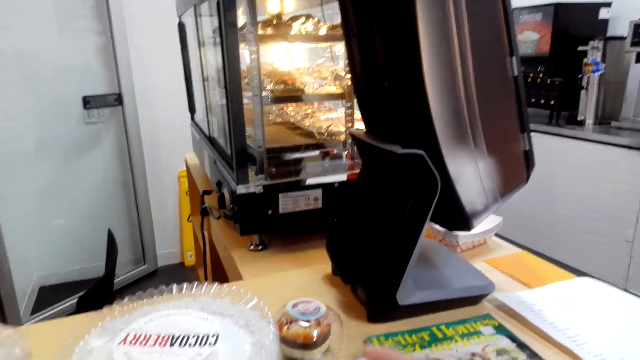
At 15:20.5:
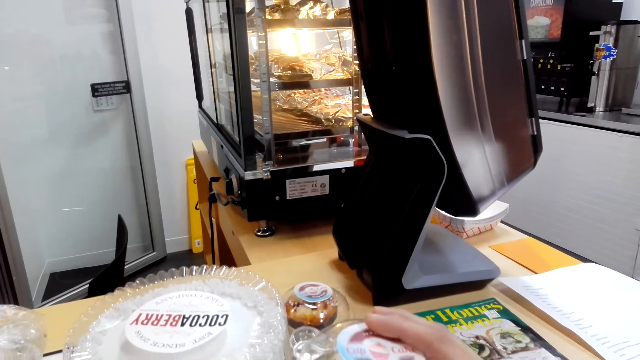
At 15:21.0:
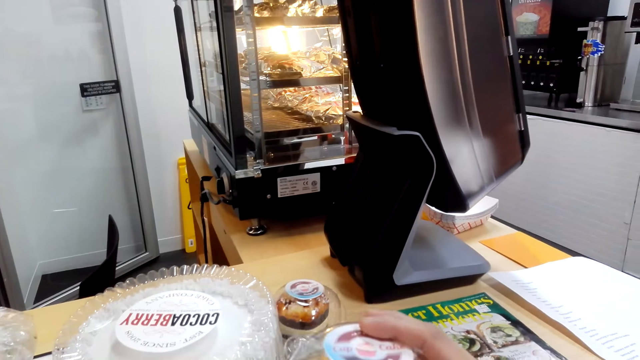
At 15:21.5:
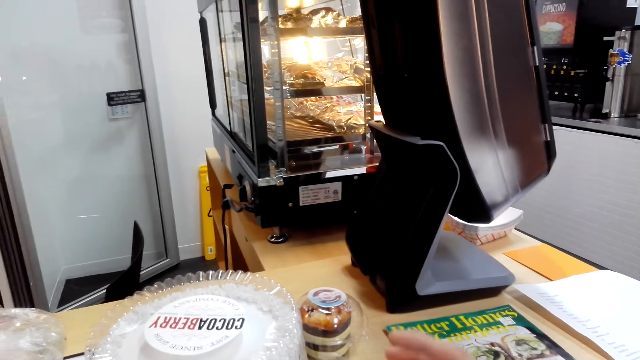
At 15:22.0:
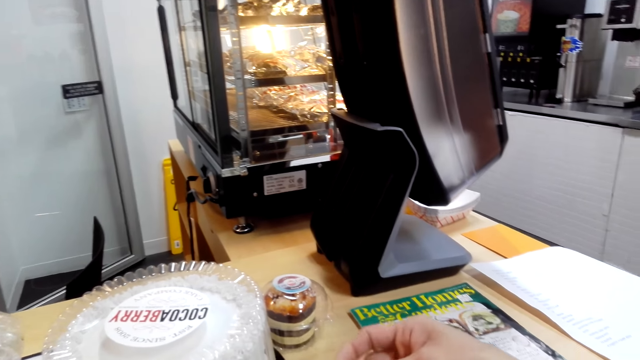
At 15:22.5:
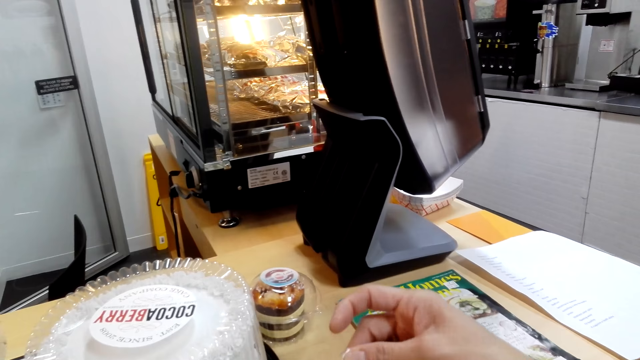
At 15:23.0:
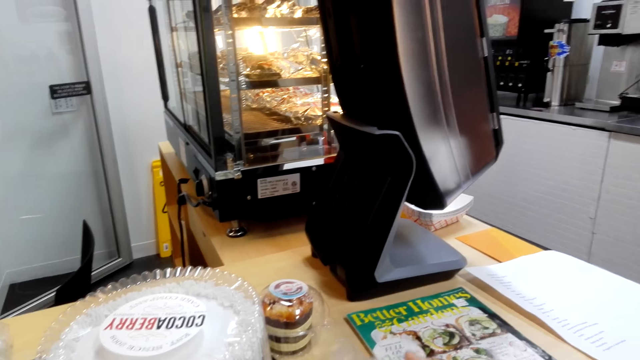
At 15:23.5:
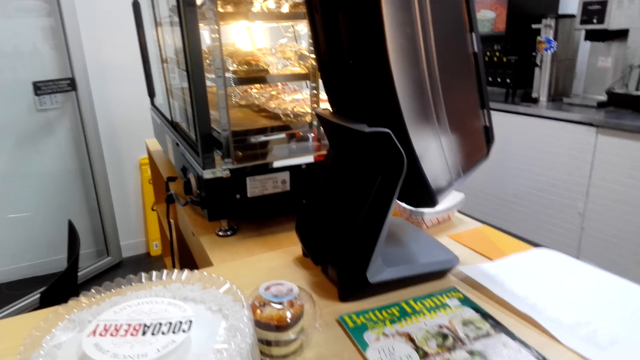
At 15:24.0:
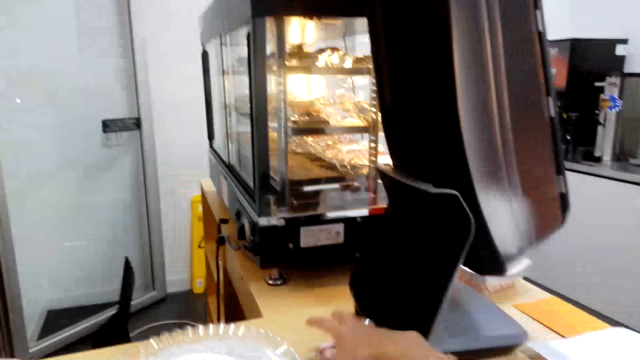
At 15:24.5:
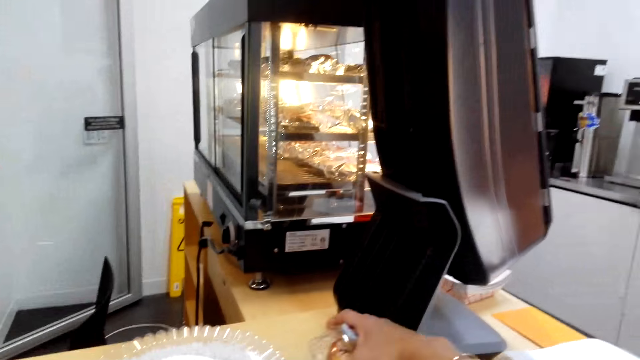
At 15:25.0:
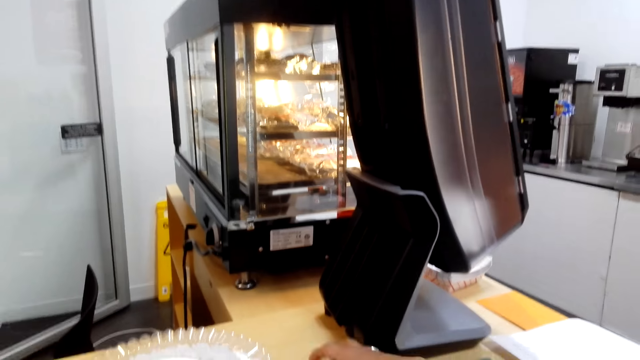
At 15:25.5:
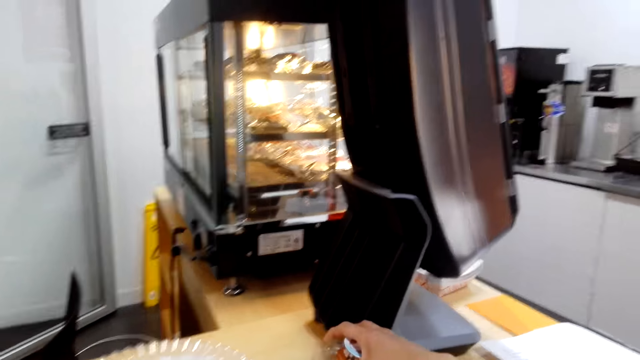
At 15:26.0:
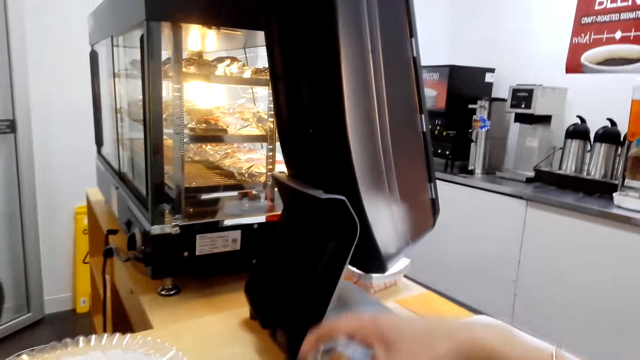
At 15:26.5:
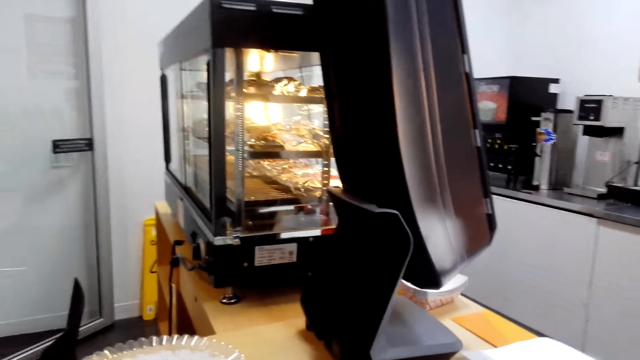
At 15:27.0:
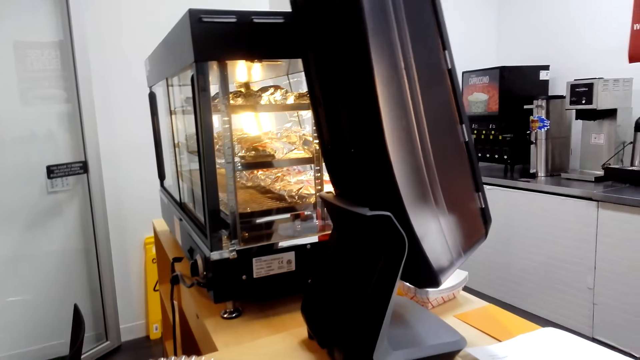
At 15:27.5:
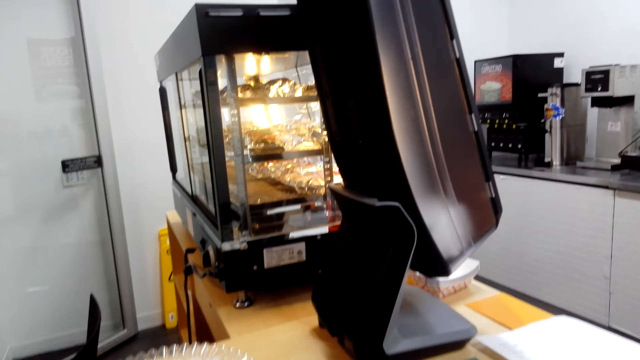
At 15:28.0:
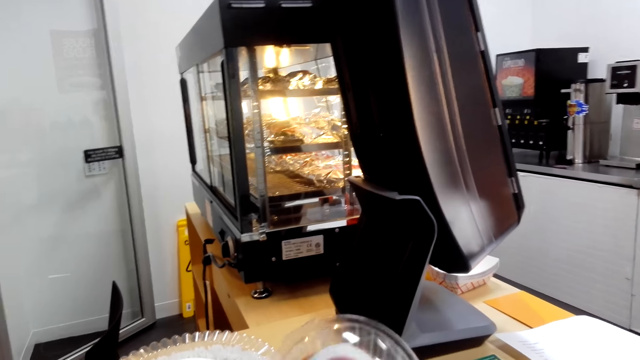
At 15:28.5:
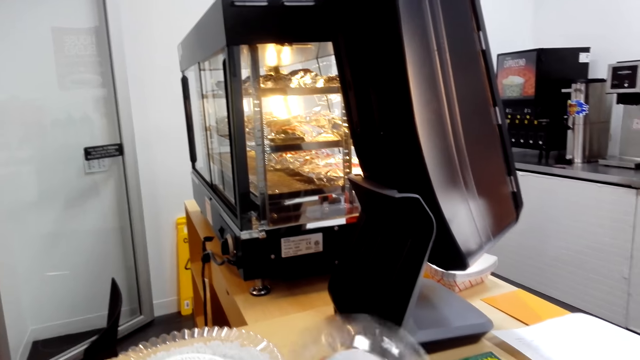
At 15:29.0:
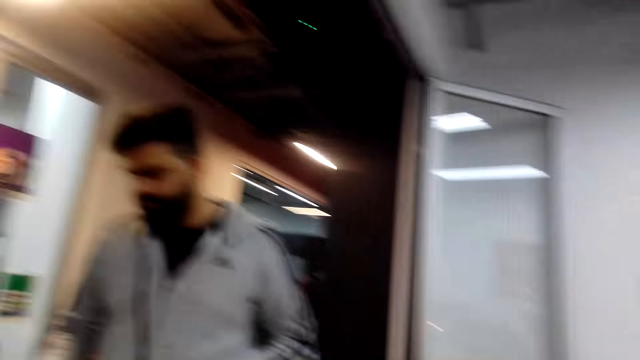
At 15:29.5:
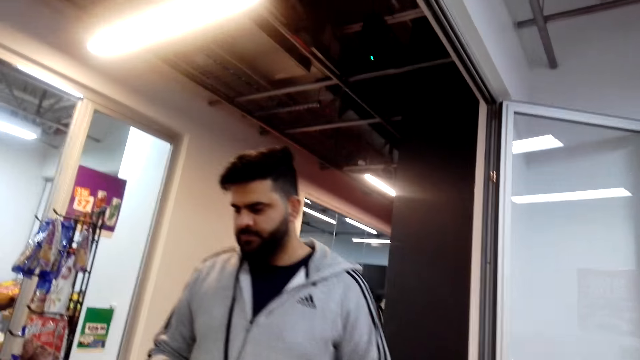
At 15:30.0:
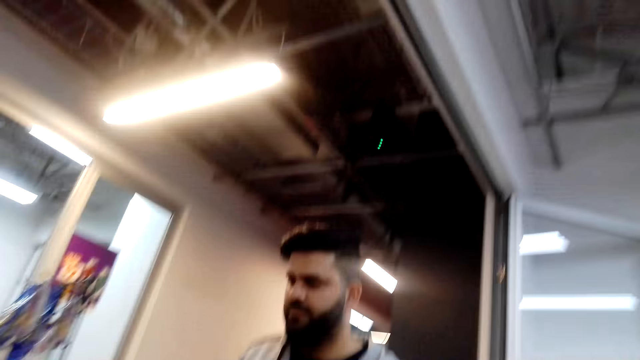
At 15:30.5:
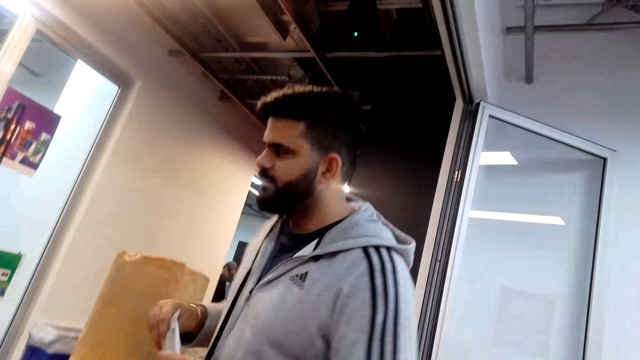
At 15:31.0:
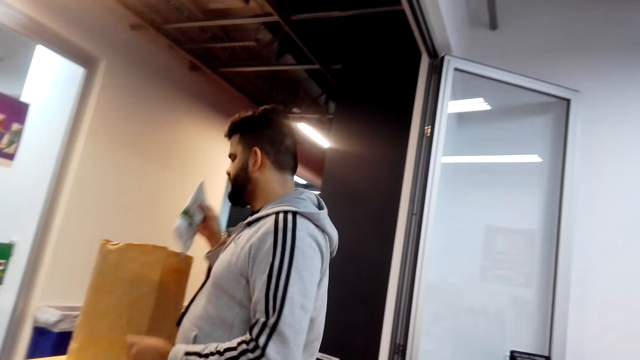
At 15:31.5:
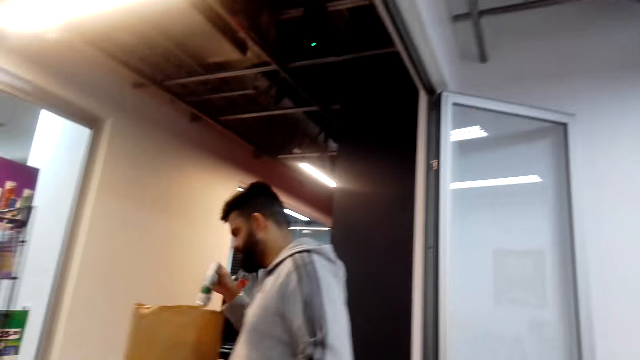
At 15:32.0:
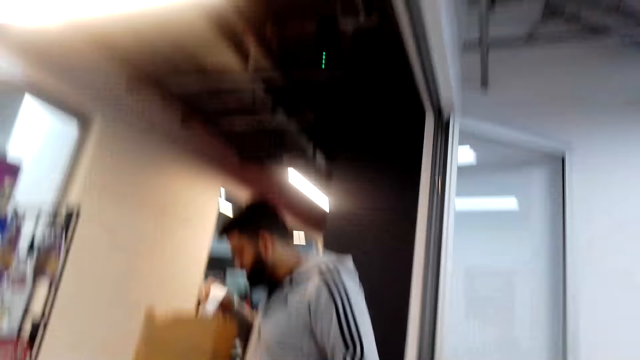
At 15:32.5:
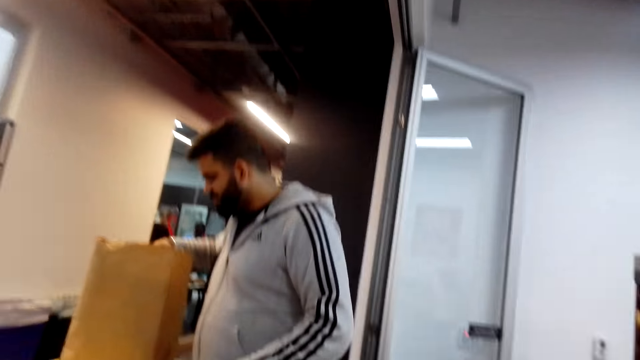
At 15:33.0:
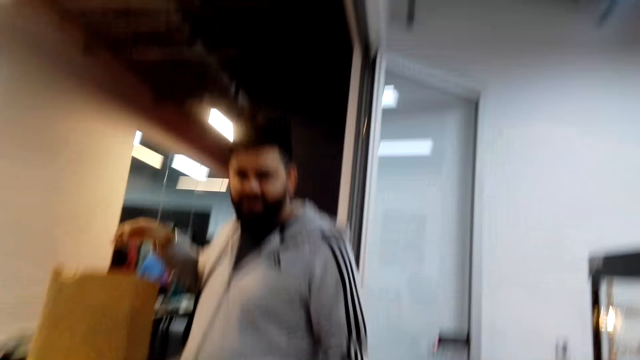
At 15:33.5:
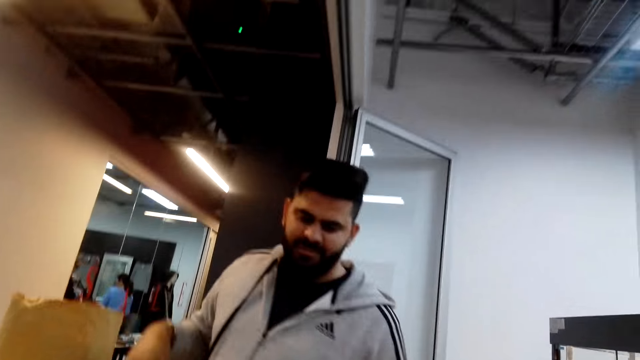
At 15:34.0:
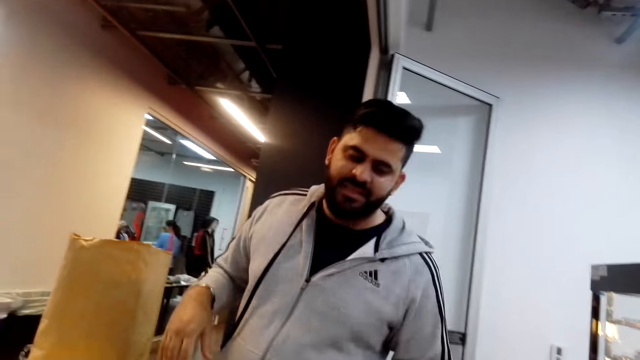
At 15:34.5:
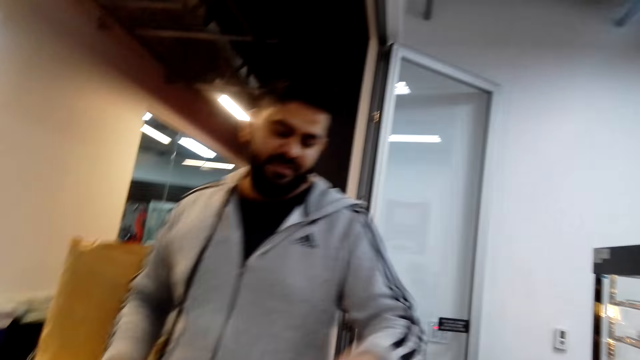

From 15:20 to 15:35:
The camera wearer collects plastic containers together. They pick something. They dialogue with the cashier. They look around.

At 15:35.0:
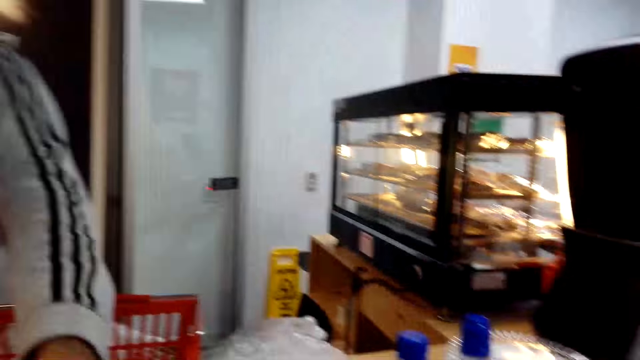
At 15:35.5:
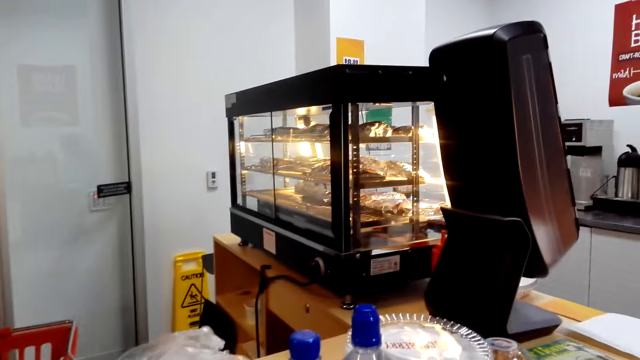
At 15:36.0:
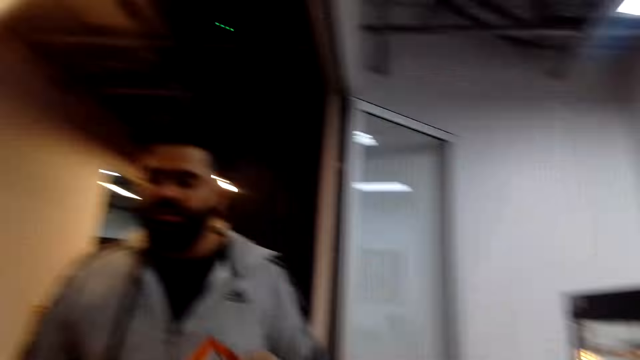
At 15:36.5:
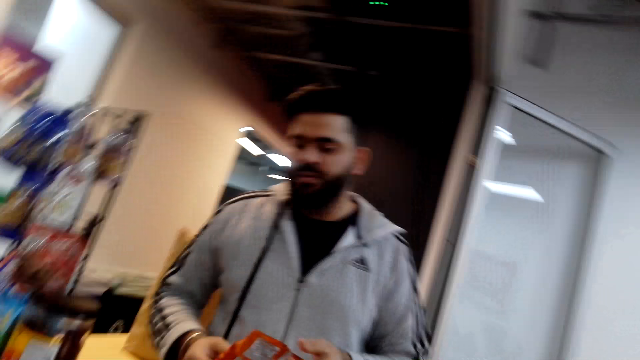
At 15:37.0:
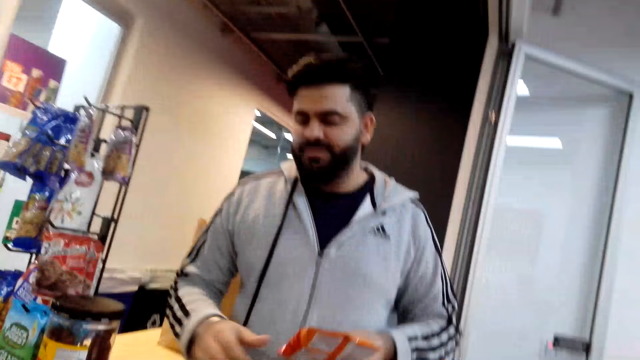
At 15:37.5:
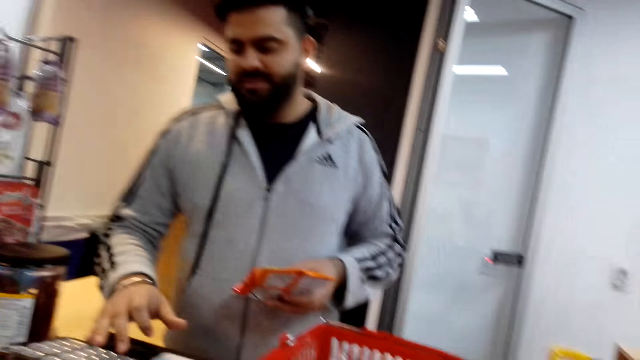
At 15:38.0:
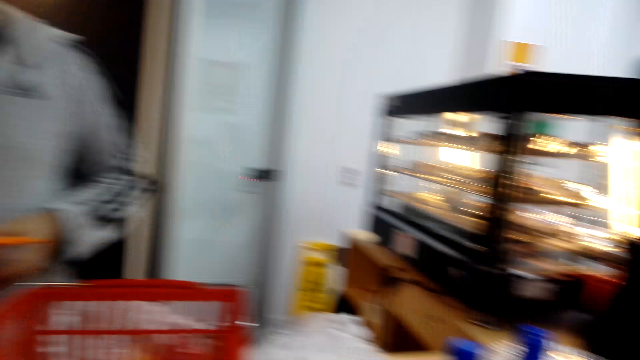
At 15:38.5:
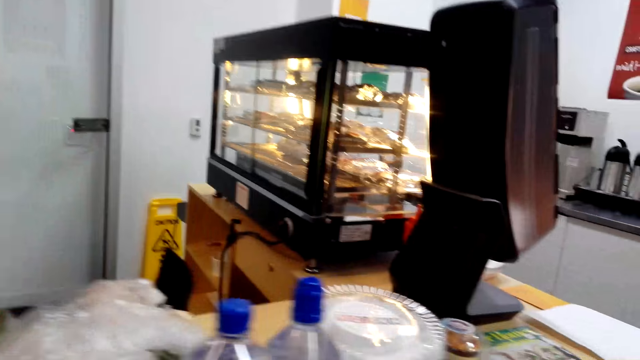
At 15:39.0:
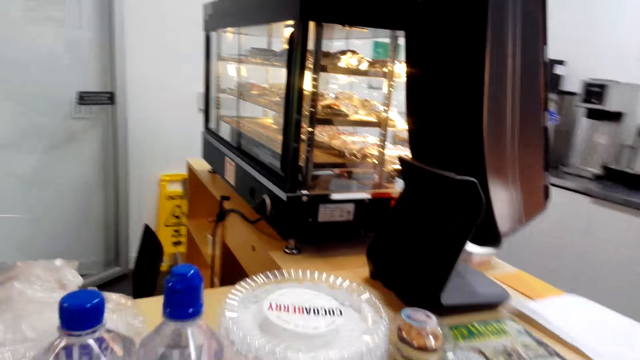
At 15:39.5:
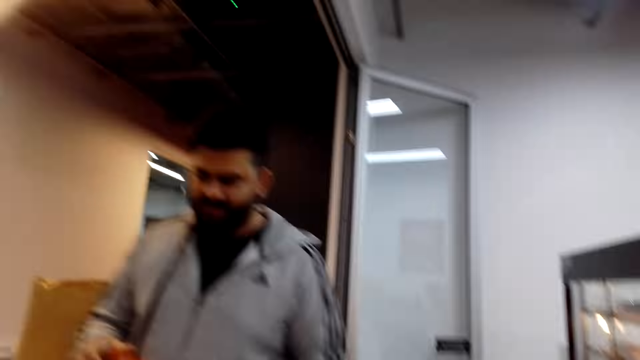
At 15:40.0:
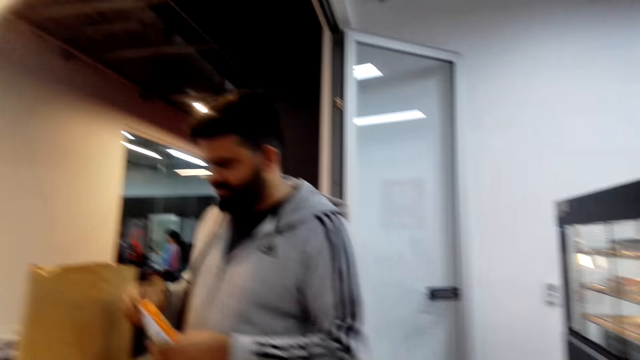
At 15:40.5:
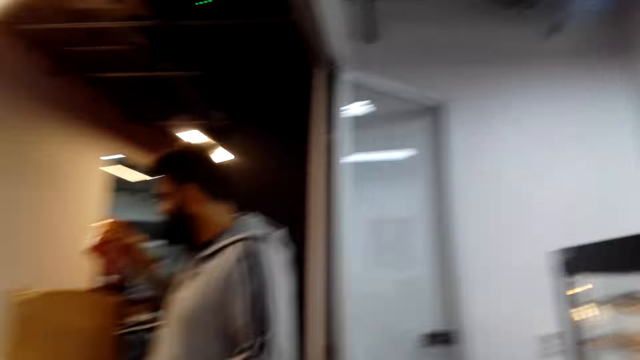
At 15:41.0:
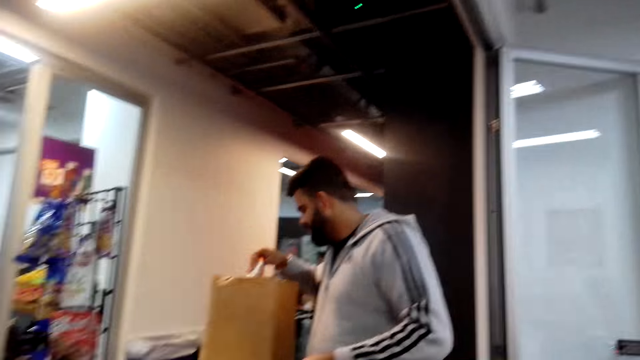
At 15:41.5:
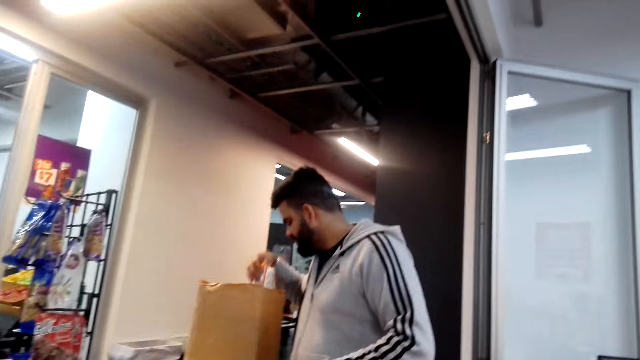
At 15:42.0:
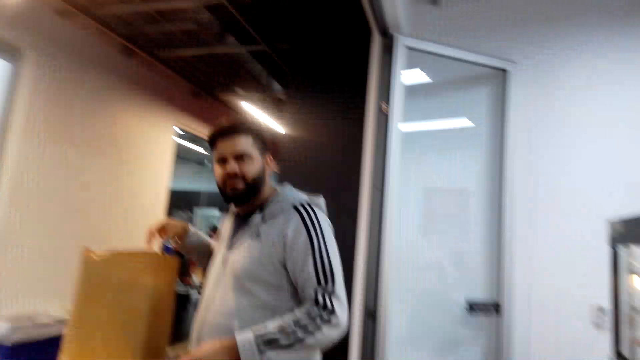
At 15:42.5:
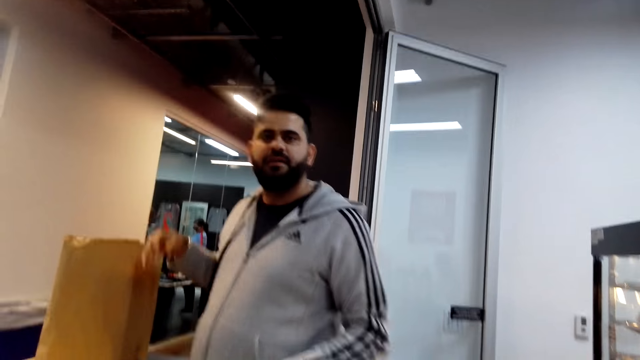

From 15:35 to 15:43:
The camera wearer looks around the cashier desk. A cashier presses a cash register. The camera wearer dialogues with the cashier. The cashier packs items in a bag.
